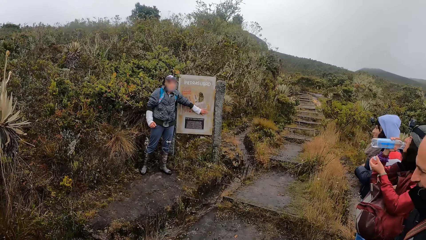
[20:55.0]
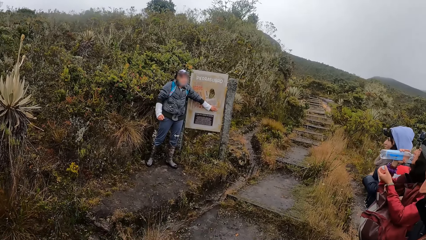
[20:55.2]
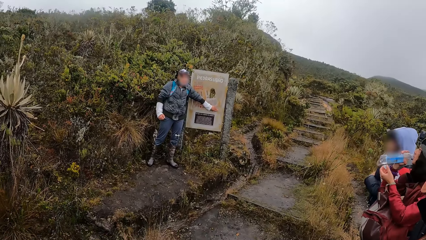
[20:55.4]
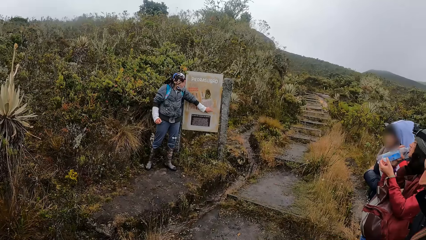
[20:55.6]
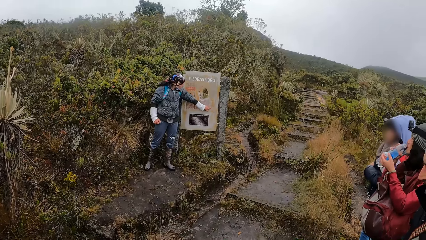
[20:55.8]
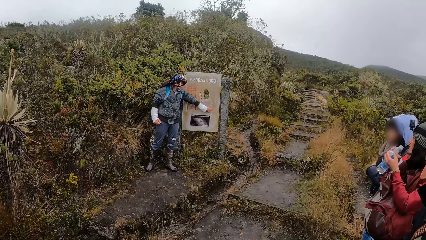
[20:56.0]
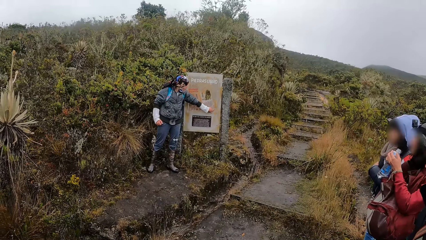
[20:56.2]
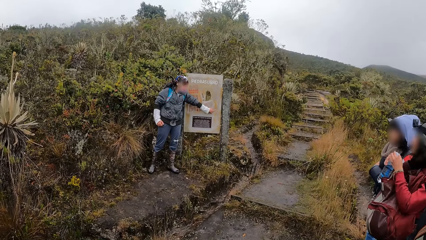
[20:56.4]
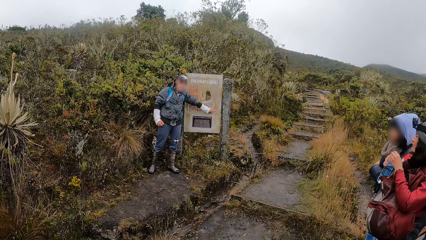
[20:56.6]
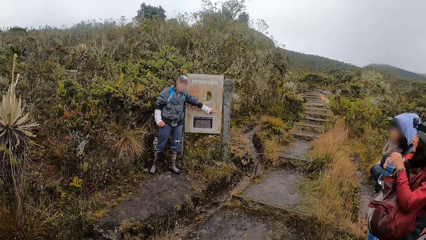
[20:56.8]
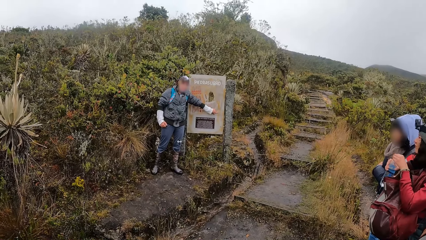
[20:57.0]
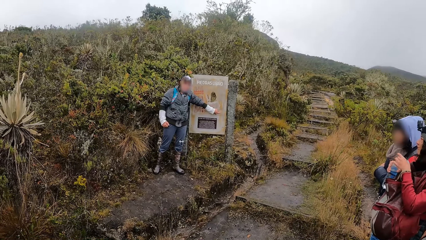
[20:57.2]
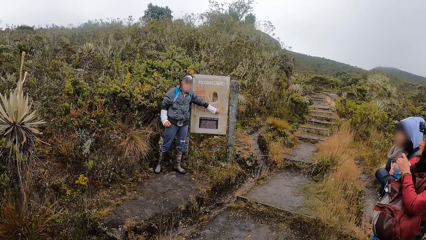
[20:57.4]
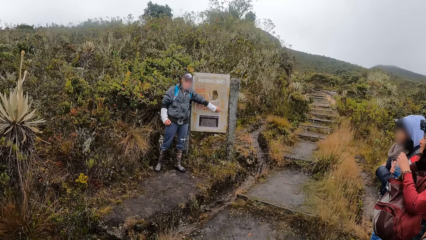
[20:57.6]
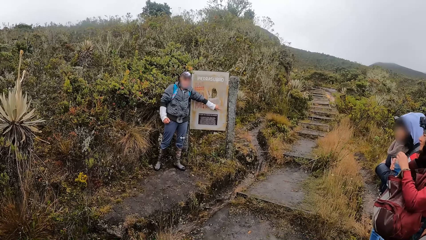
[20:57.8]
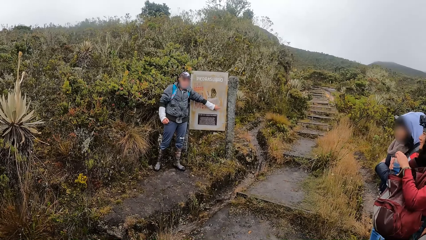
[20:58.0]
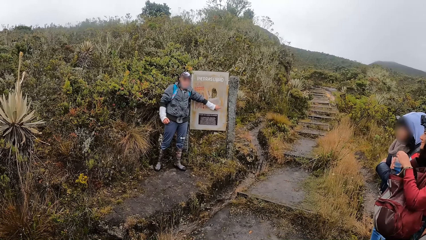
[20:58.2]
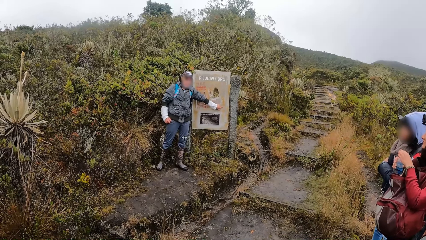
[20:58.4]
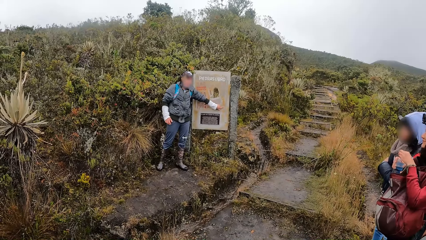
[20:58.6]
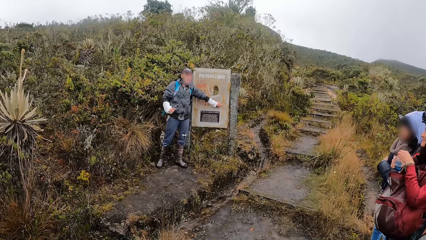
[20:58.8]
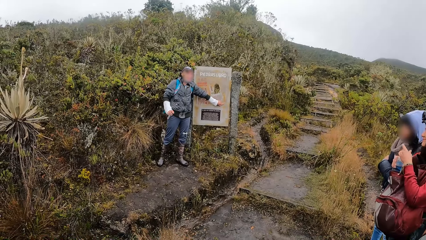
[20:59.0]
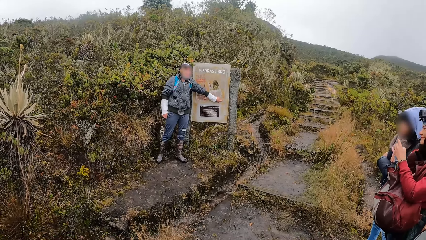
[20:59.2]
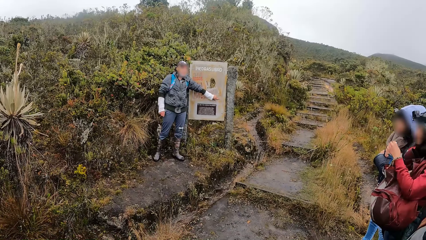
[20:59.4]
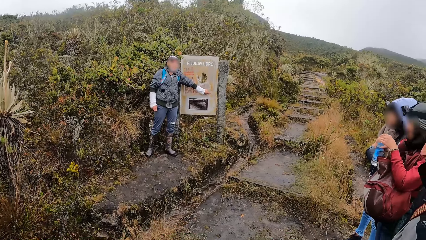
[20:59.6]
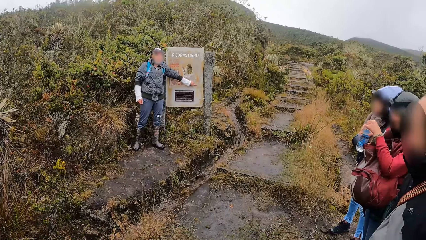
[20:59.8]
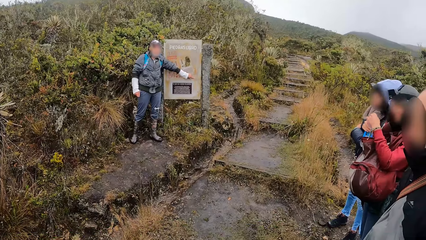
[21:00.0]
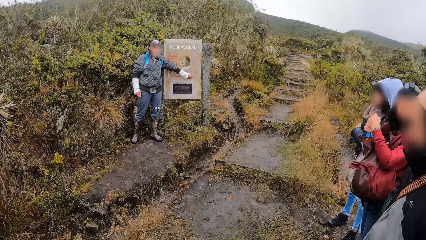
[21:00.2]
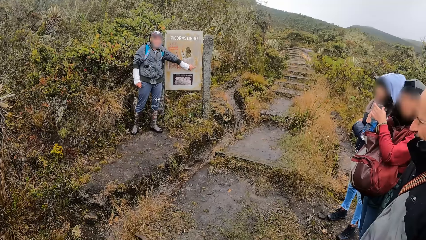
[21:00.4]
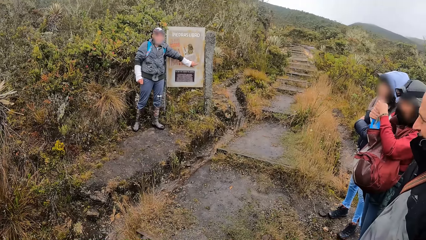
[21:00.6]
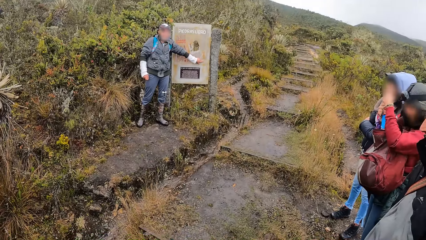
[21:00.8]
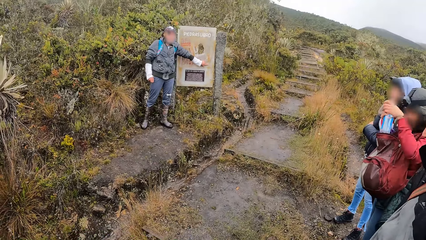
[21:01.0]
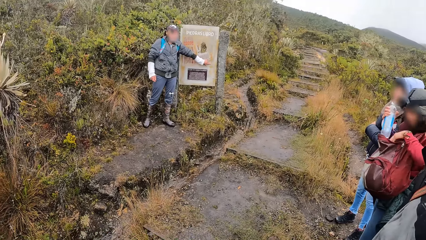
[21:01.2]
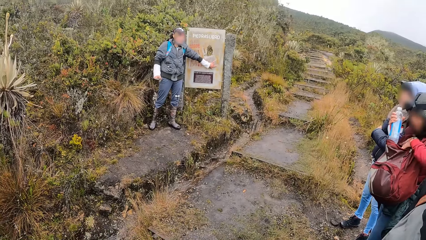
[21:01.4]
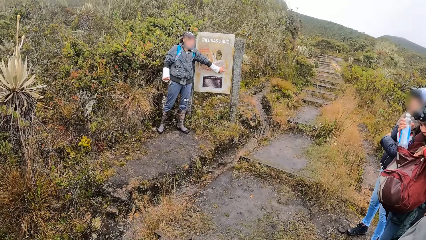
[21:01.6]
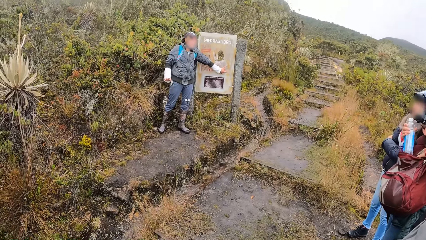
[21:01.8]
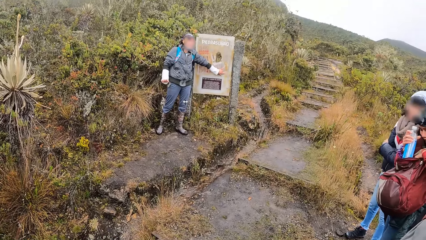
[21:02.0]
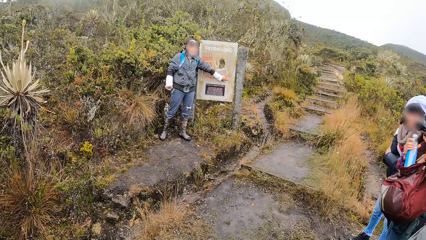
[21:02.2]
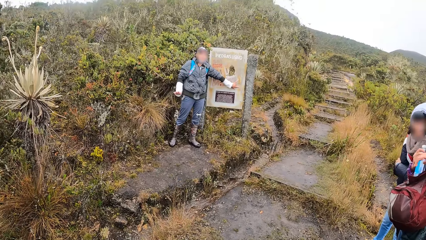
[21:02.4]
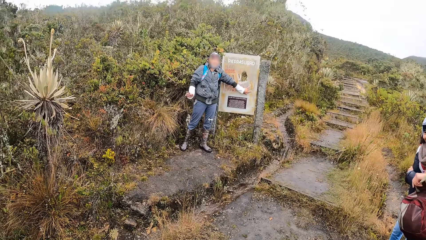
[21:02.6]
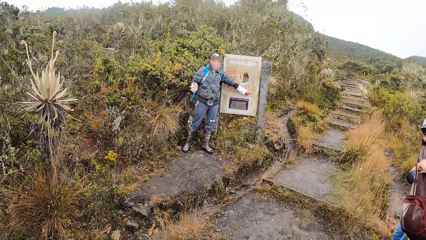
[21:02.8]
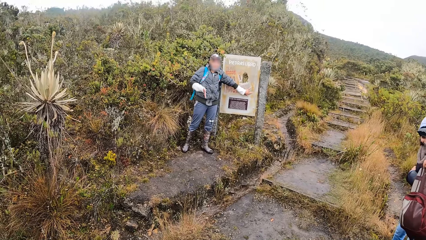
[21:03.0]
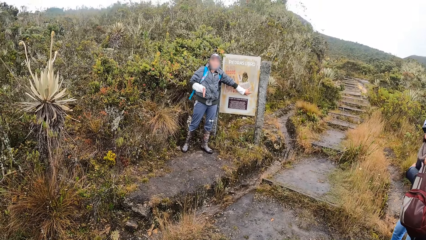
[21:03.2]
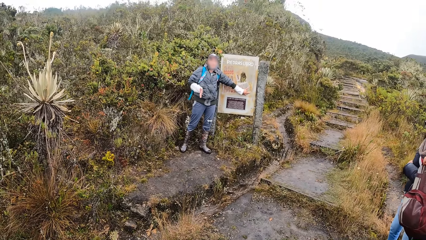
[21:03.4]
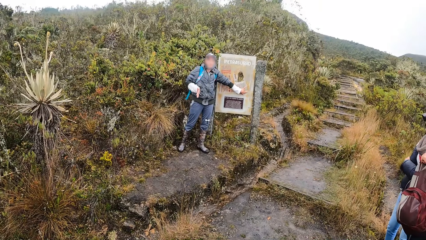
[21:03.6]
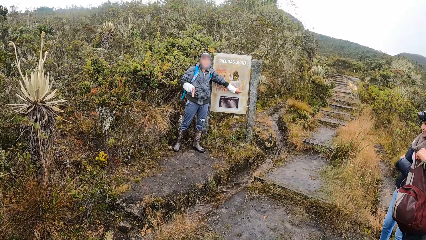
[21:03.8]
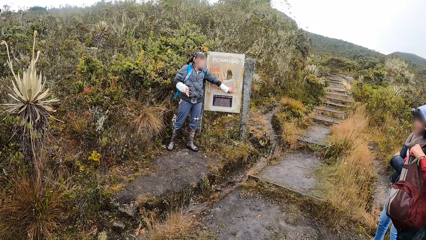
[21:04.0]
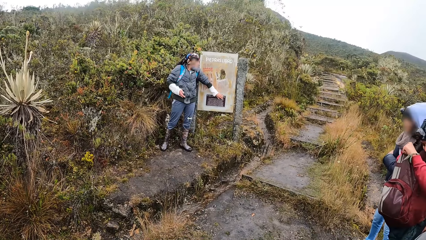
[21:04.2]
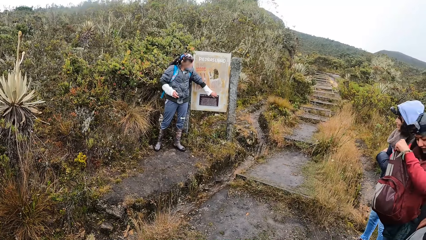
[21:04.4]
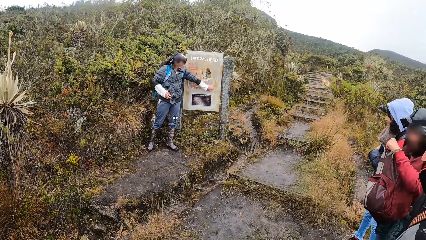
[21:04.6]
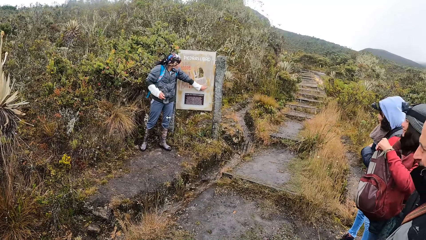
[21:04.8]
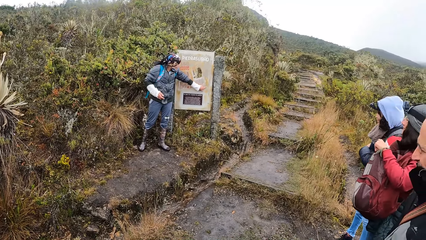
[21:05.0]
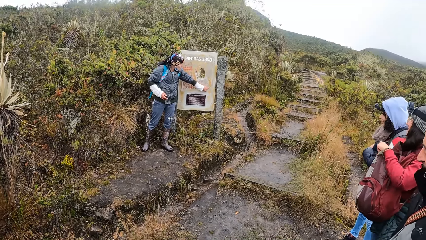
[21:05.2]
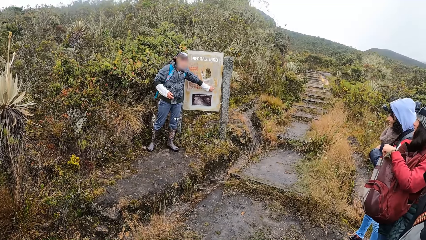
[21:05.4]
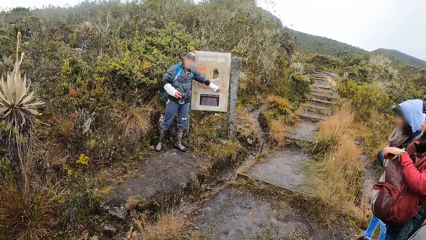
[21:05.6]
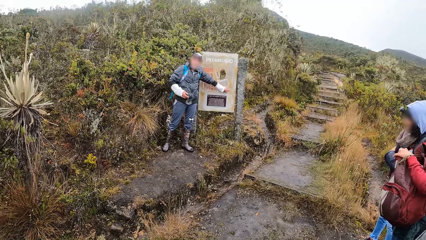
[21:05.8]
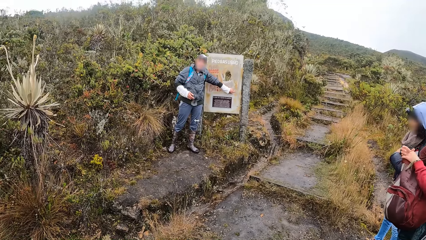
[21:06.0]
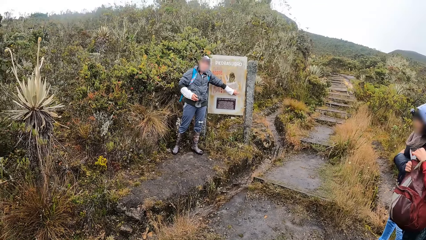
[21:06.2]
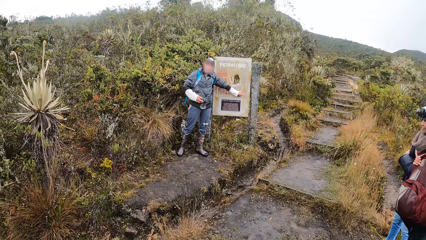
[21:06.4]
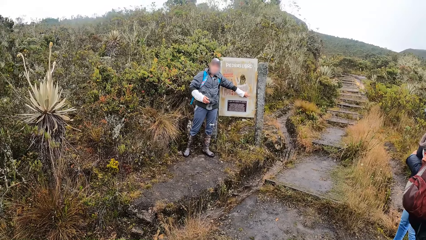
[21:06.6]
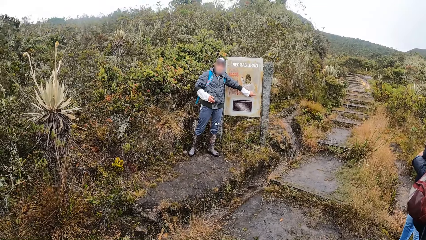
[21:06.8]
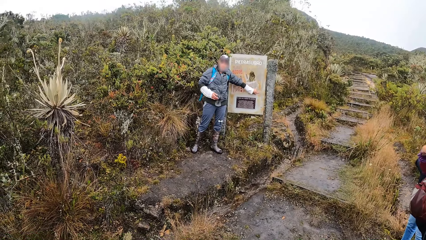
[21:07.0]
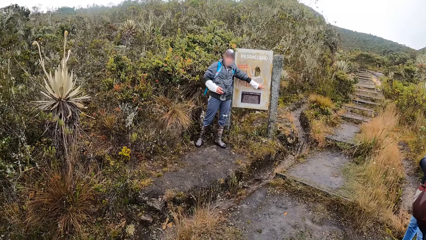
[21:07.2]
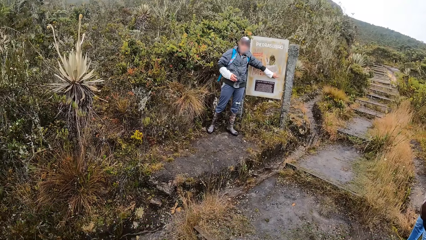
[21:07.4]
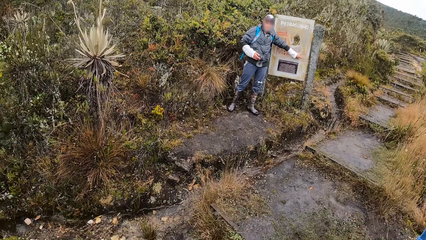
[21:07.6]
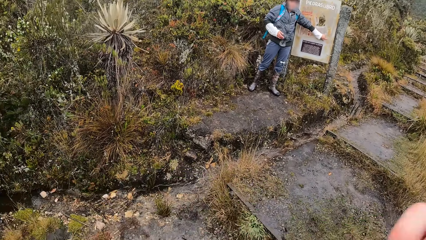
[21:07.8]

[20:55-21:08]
The woman caps the bottle with its cover with her left hand. The woman touches her backpack with her right hand, puts the water bottle into her backpack with her right hand, and holds her bag with her left hand.
